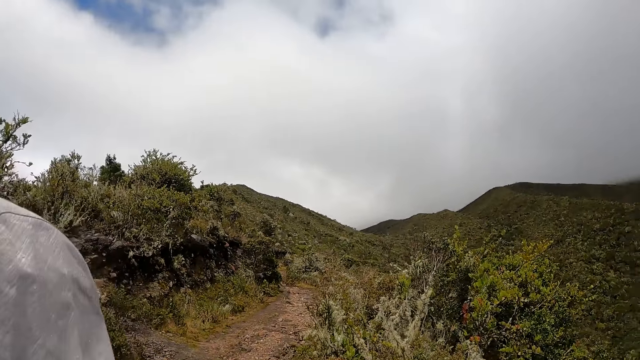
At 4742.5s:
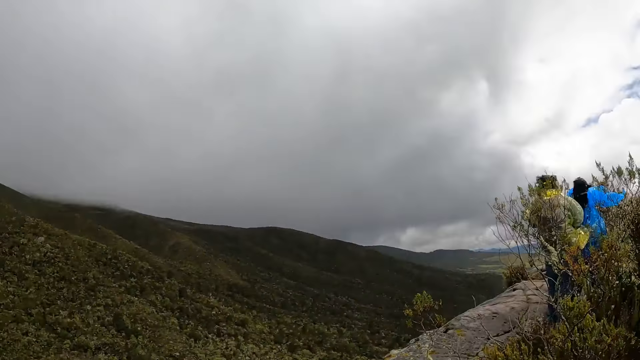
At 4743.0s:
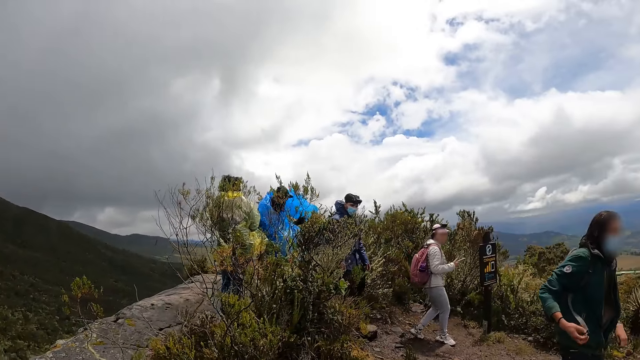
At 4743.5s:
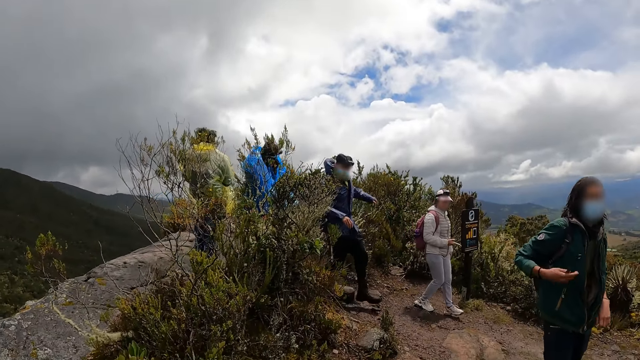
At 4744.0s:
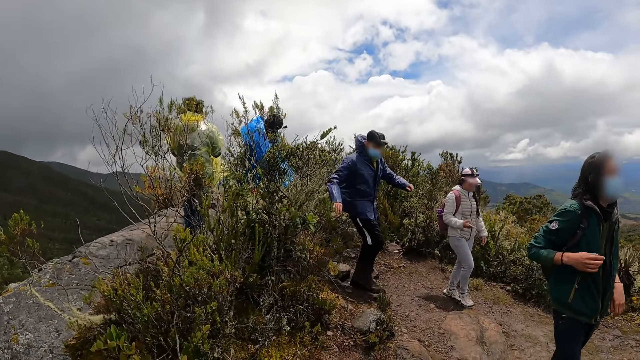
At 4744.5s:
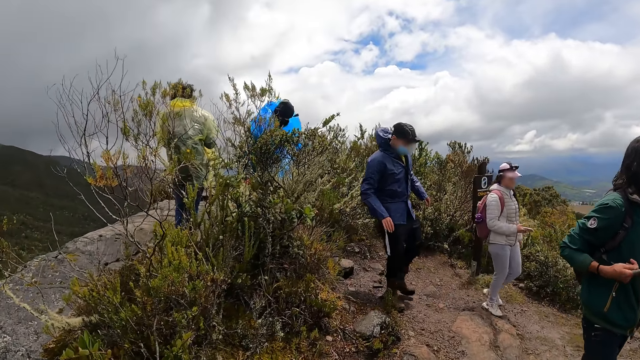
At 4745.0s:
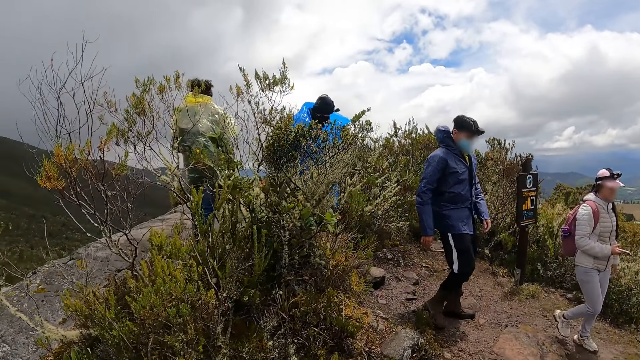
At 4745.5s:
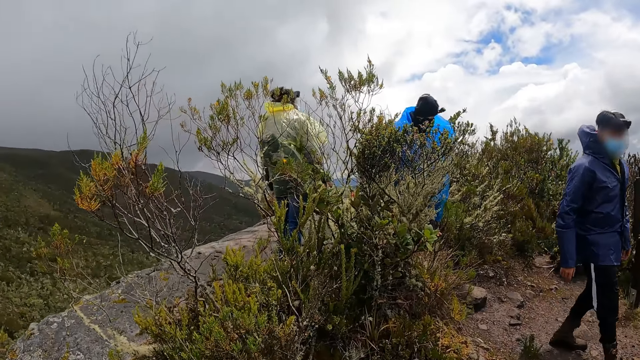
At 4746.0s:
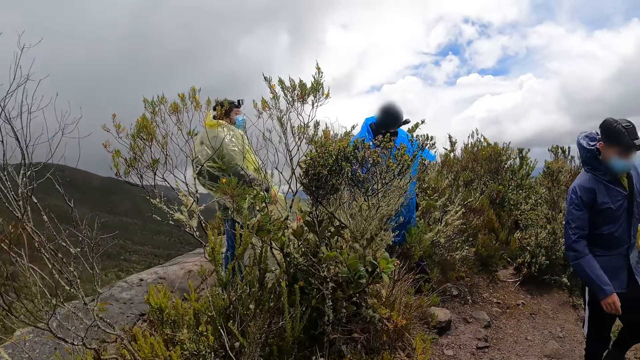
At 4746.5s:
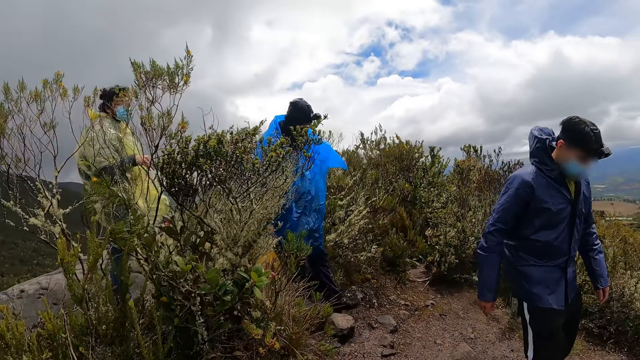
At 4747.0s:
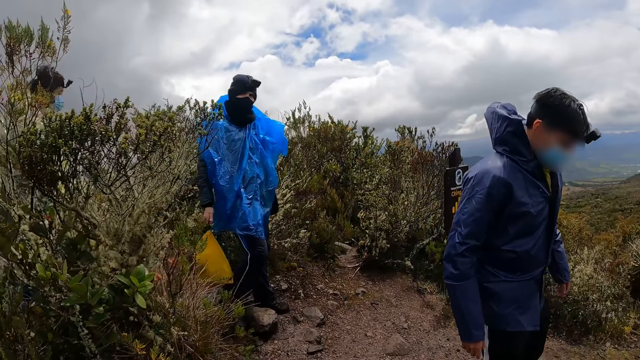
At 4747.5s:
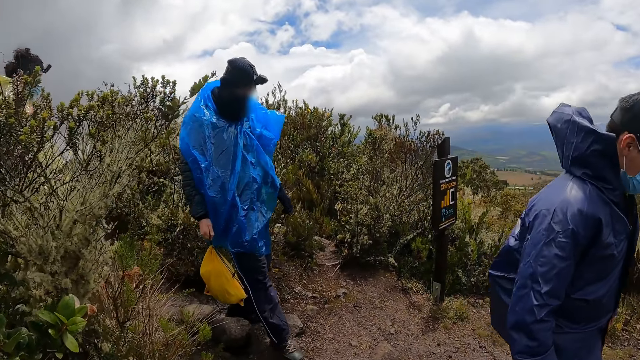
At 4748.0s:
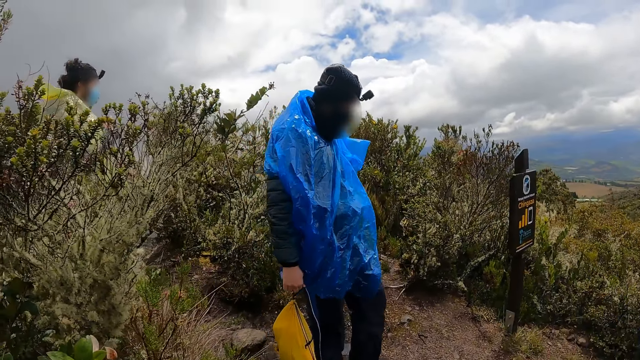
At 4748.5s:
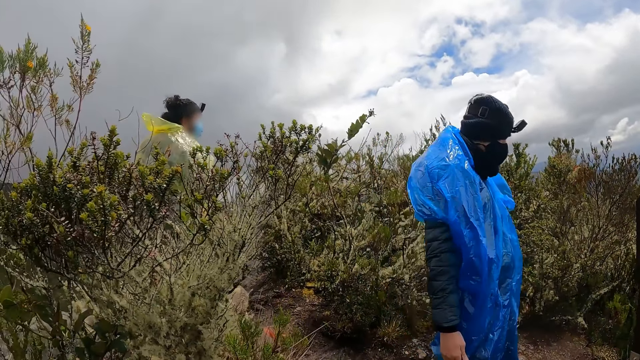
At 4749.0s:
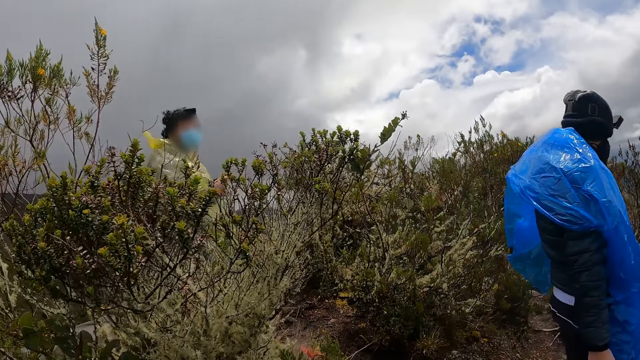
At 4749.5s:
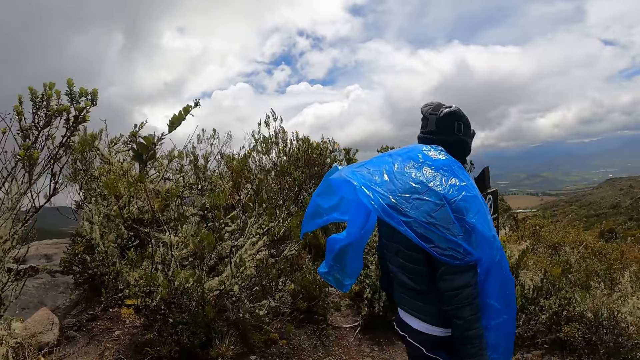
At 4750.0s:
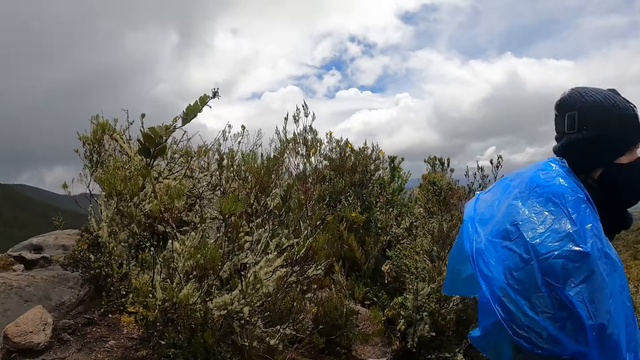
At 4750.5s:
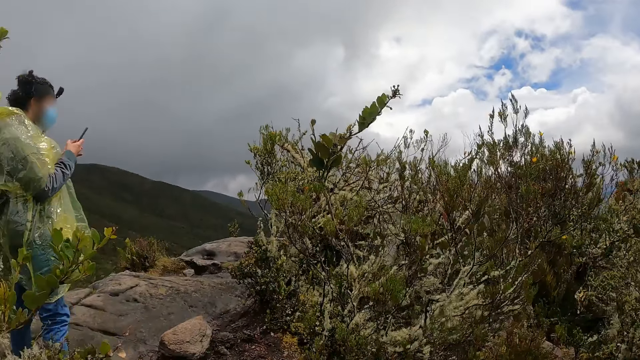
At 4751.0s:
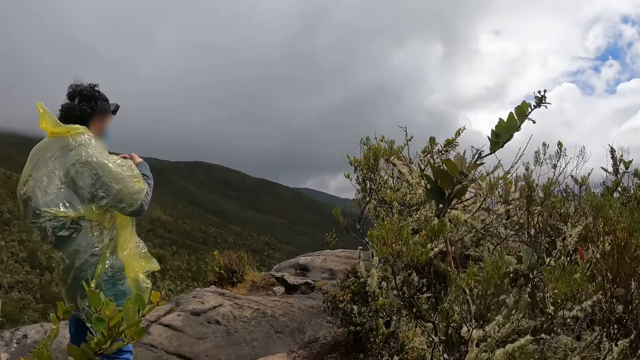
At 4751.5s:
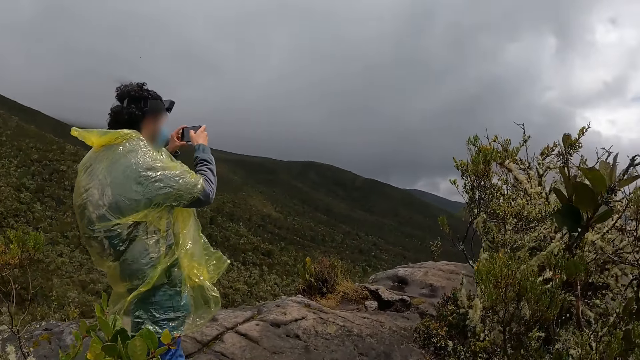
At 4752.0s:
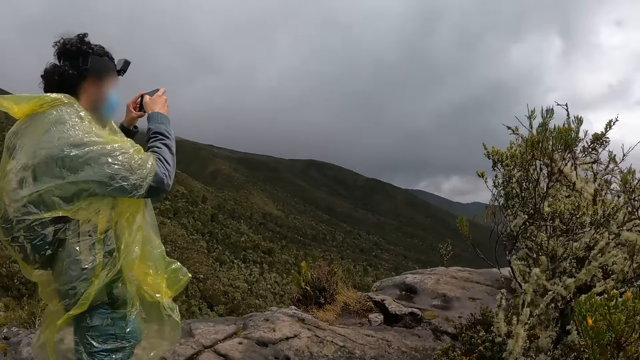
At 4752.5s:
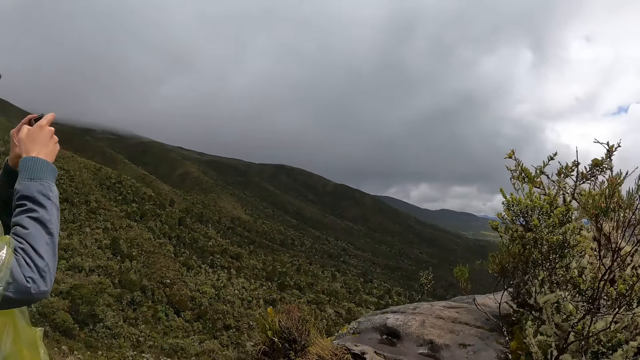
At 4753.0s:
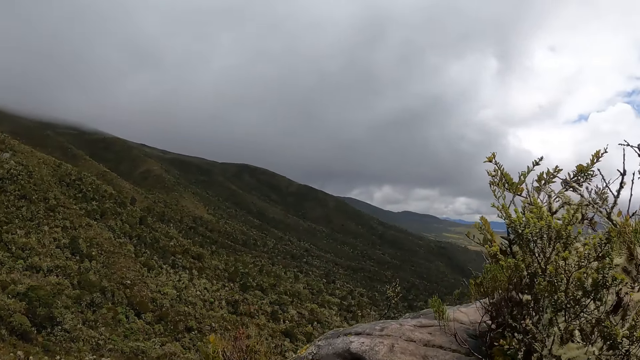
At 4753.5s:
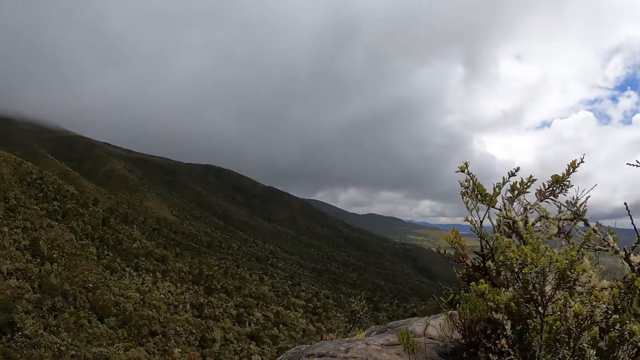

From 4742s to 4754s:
A woman walks. A man walks on the hill. Another man walks on the hill. Another man walks on the hill. Another man walks on the hill. Another man takes a picture by phone.

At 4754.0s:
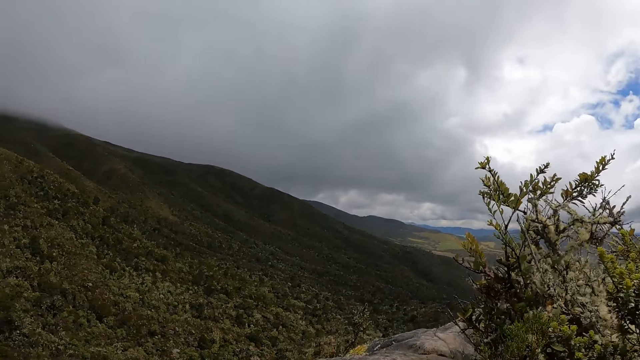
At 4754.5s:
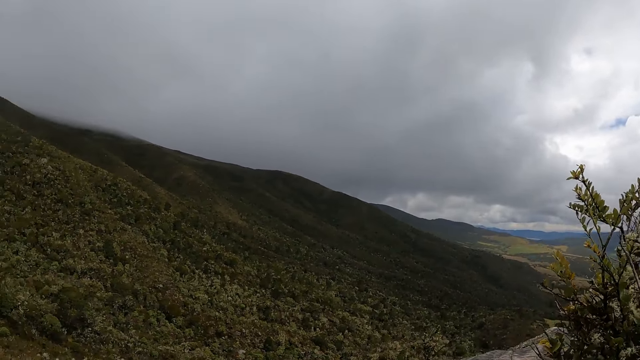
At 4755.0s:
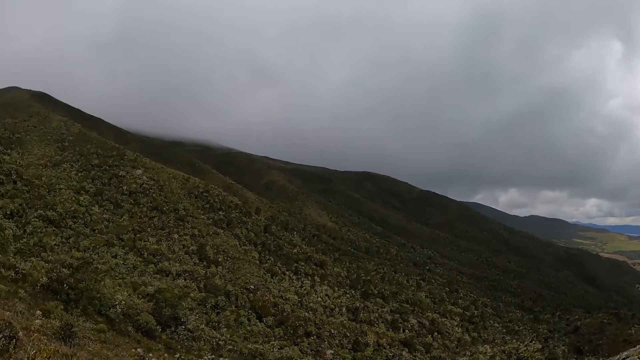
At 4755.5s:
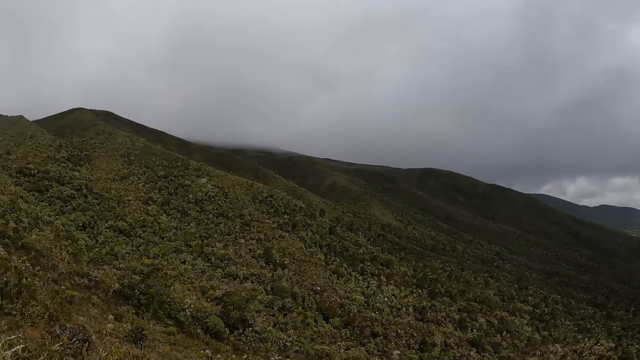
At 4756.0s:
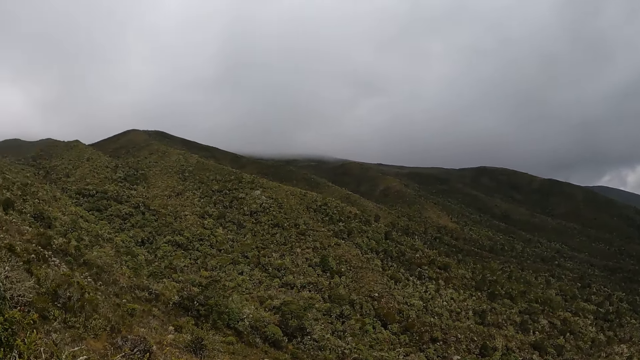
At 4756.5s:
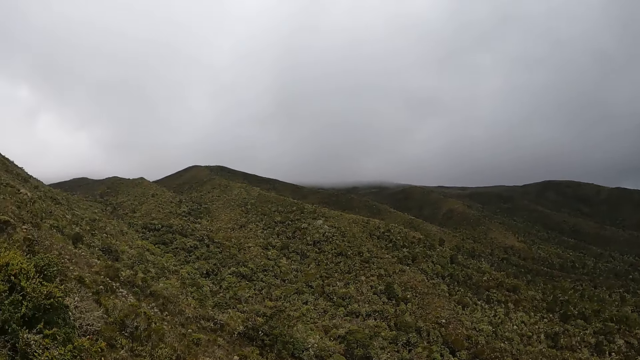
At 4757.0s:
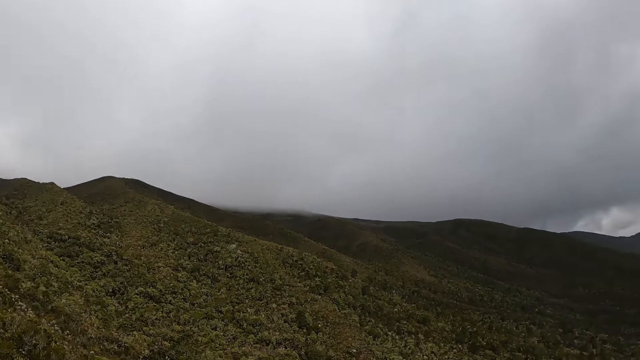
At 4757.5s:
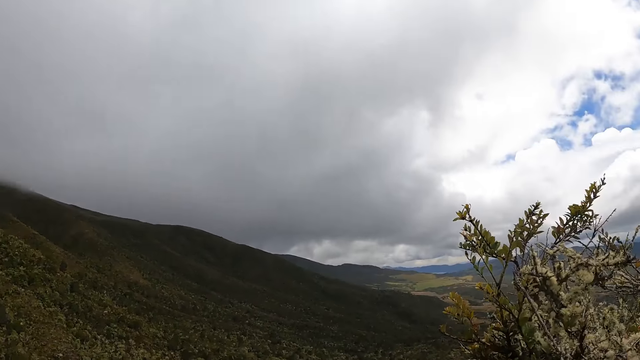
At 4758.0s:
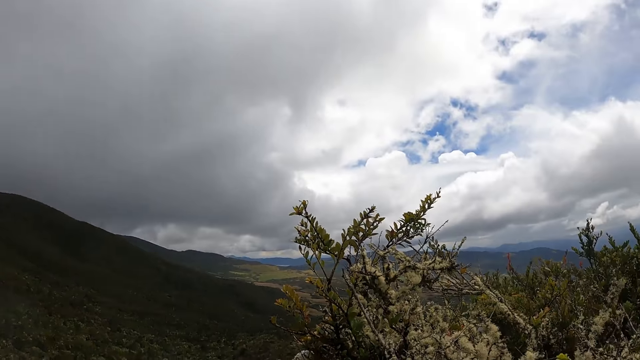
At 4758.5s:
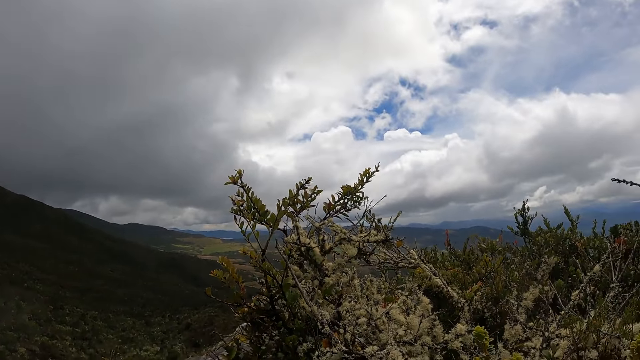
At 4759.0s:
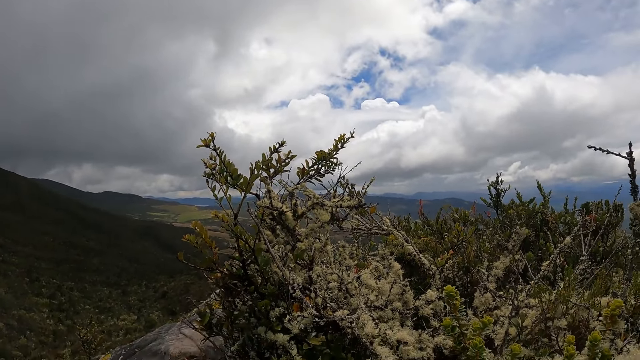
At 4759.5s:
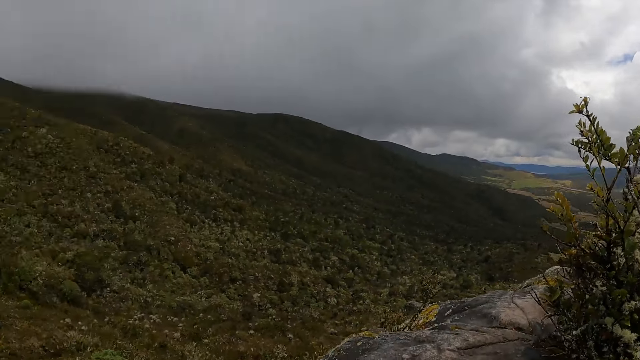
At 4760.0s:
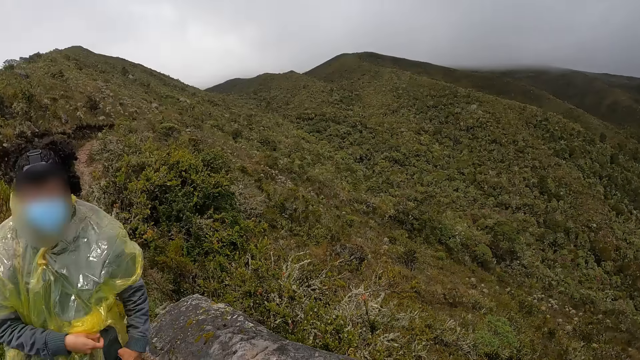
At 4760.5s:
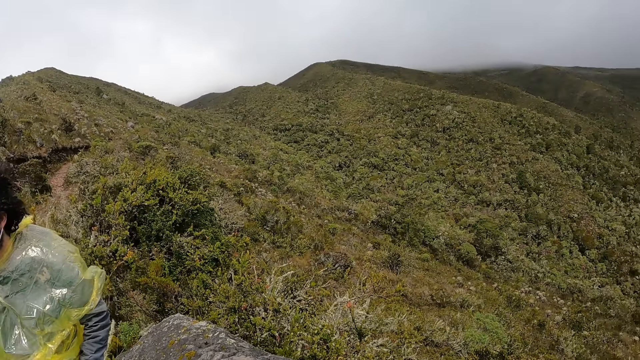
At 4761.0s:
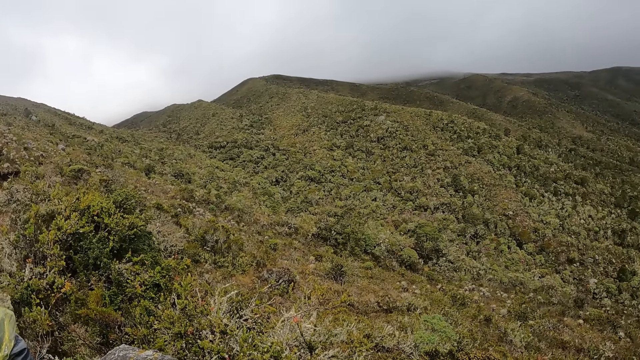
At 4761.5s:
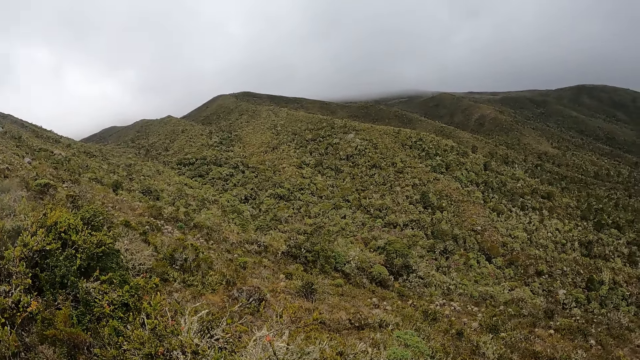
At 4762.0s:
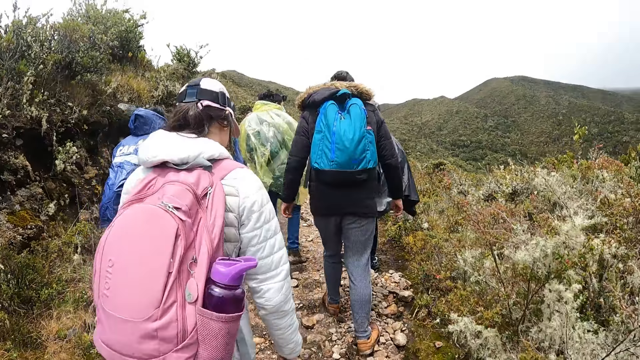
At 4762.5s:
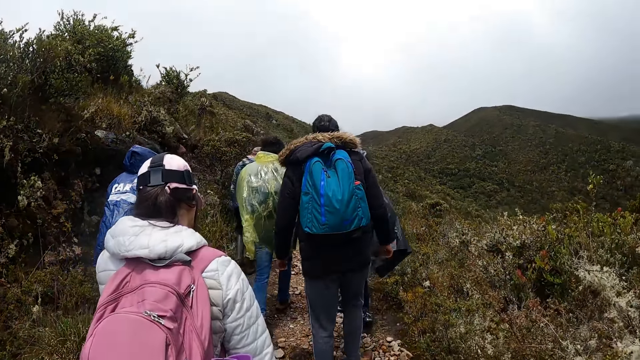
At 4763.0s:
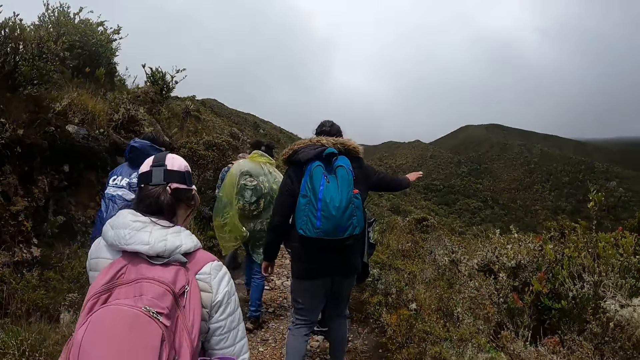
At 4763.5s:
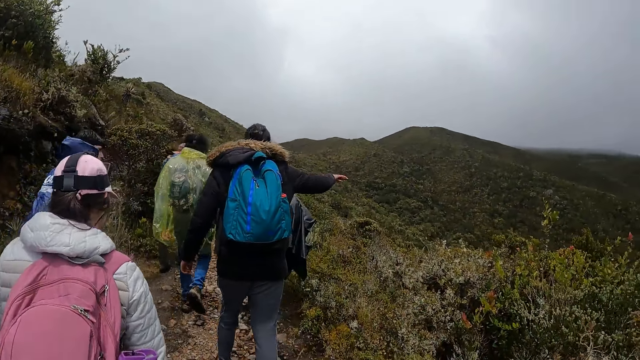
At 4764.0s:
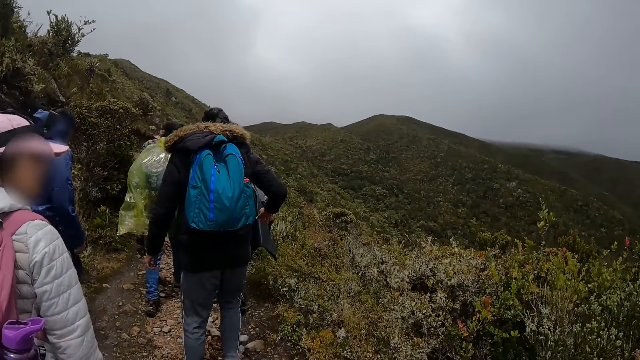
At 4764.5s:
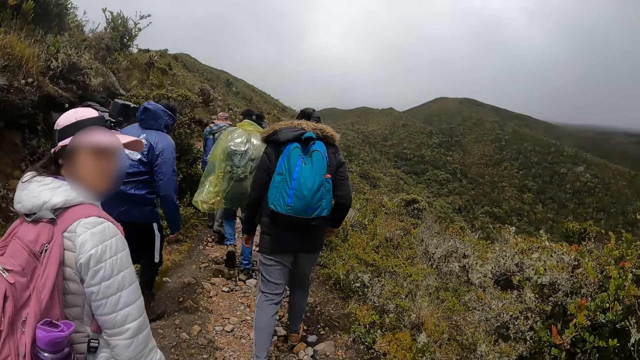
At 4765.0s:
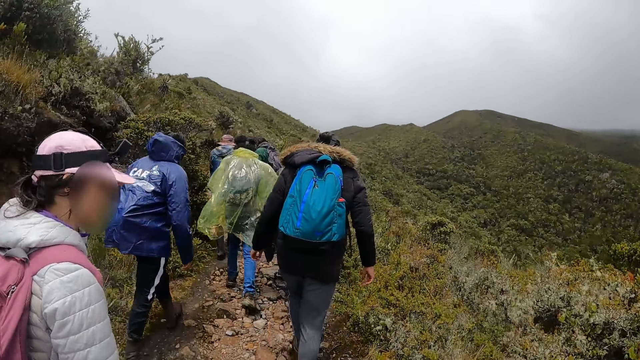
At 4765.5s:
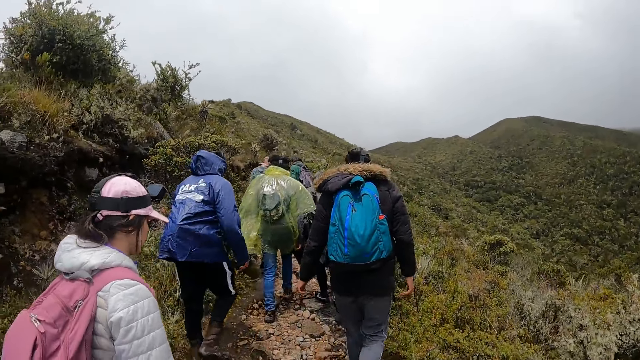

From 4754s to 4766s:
The camera wearer looks around. A man points by hand.
